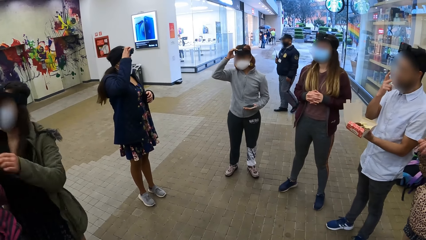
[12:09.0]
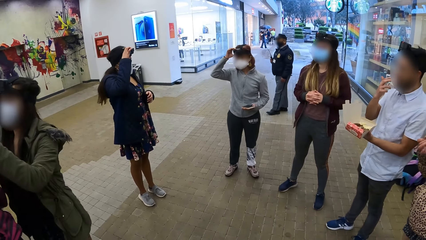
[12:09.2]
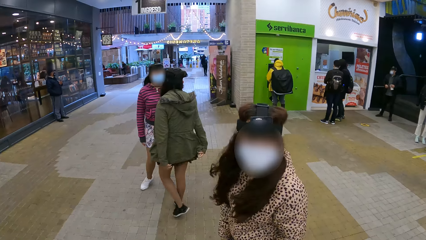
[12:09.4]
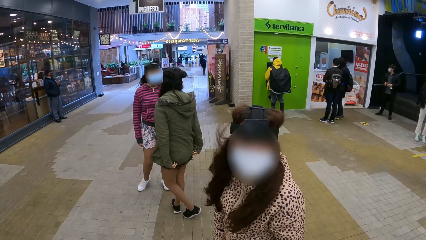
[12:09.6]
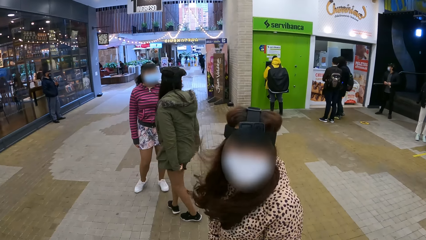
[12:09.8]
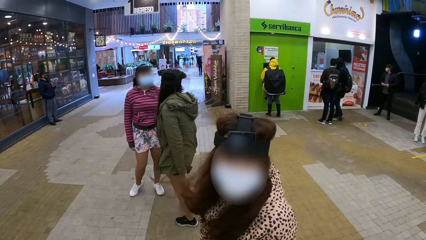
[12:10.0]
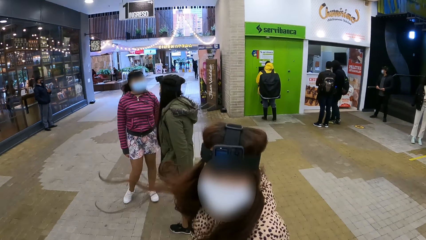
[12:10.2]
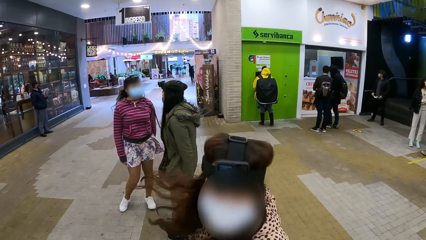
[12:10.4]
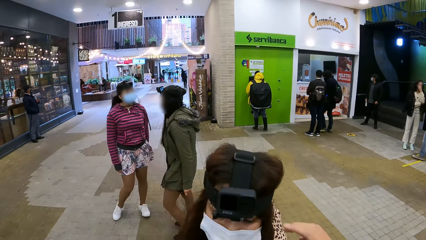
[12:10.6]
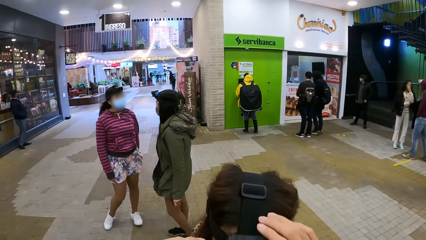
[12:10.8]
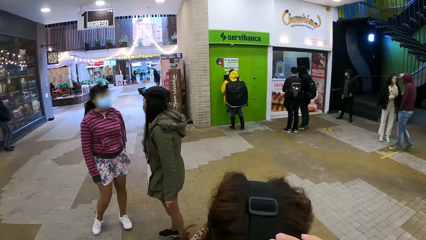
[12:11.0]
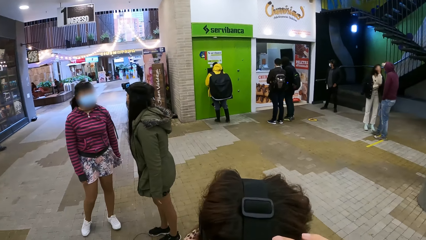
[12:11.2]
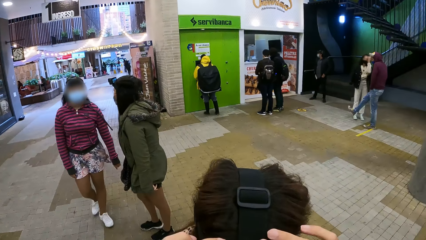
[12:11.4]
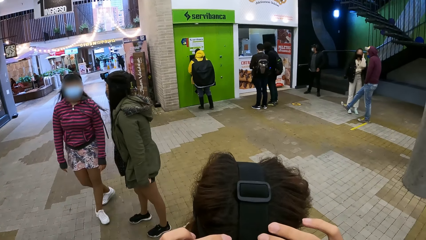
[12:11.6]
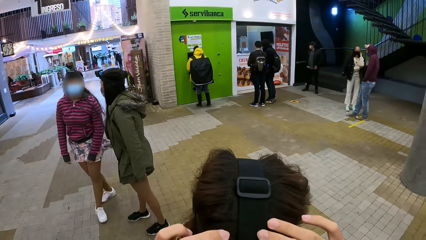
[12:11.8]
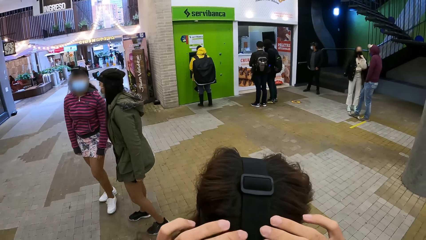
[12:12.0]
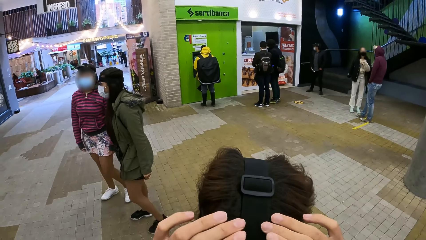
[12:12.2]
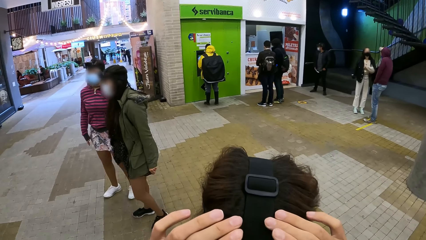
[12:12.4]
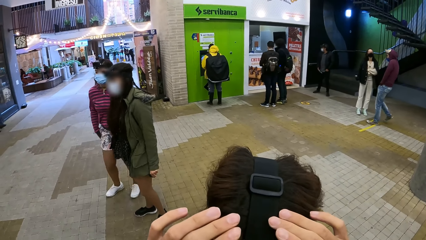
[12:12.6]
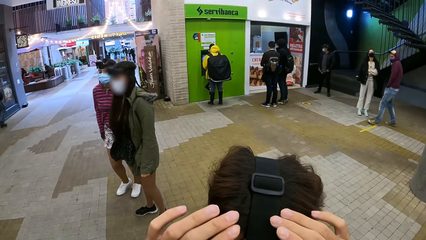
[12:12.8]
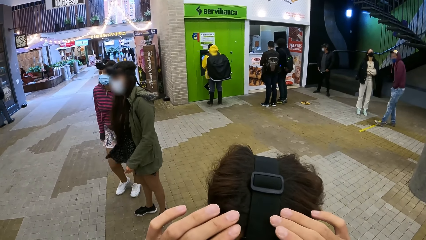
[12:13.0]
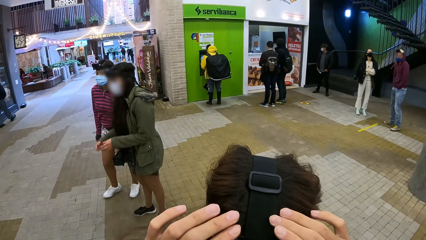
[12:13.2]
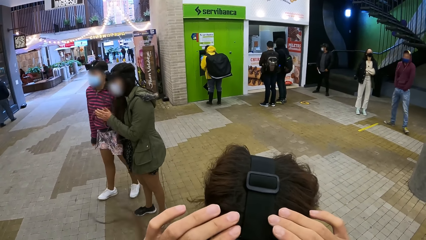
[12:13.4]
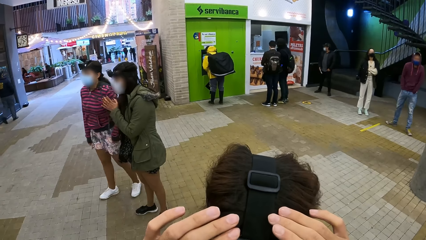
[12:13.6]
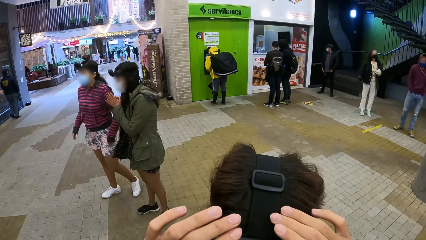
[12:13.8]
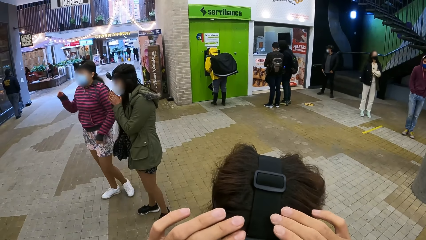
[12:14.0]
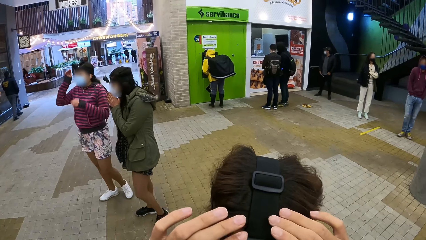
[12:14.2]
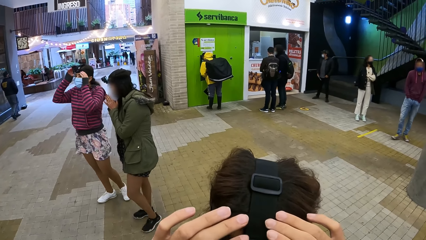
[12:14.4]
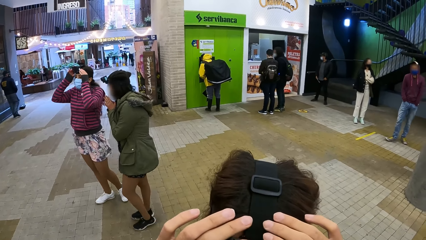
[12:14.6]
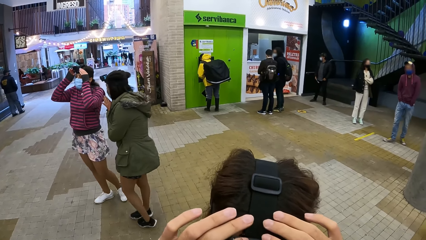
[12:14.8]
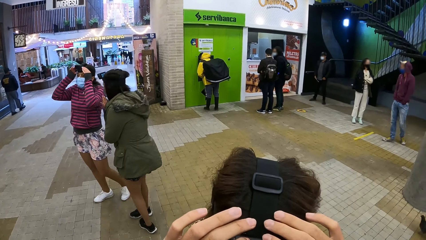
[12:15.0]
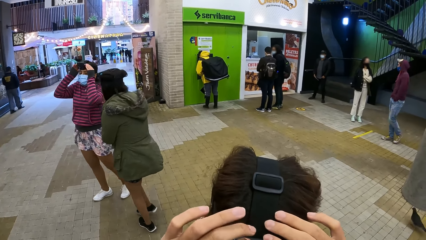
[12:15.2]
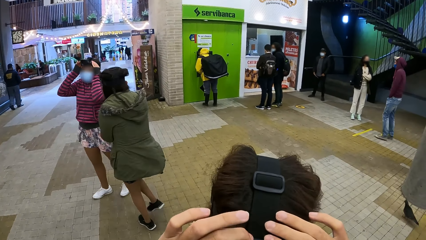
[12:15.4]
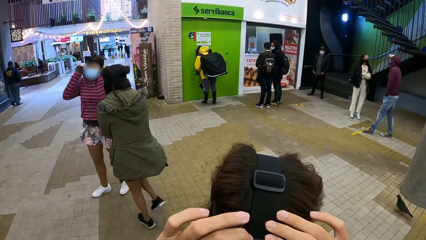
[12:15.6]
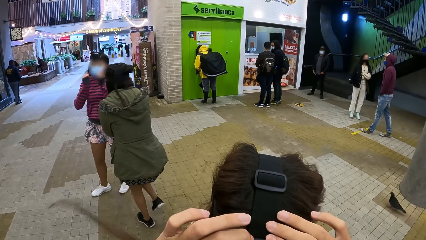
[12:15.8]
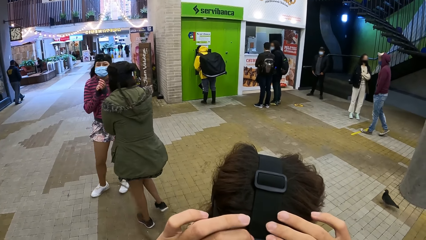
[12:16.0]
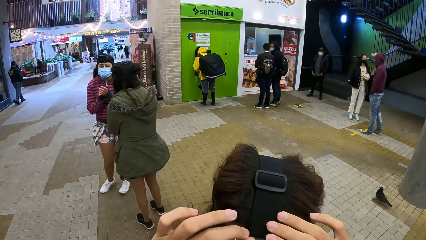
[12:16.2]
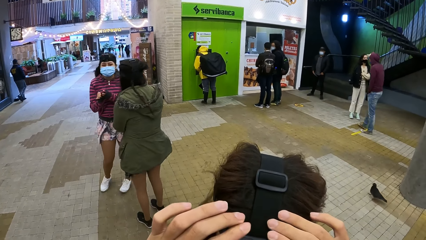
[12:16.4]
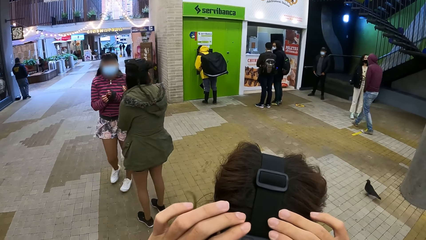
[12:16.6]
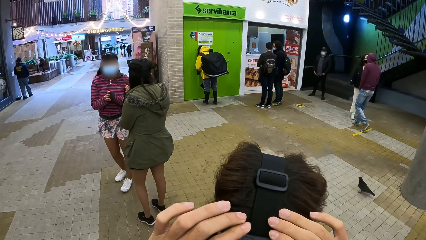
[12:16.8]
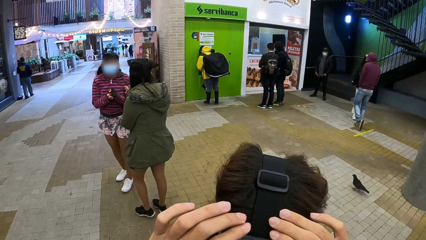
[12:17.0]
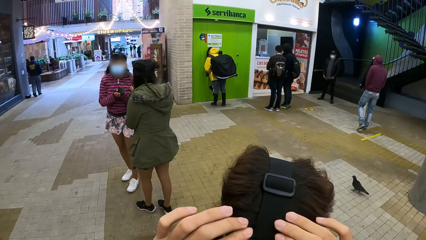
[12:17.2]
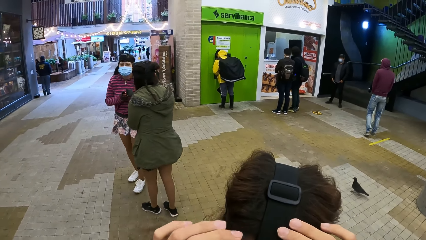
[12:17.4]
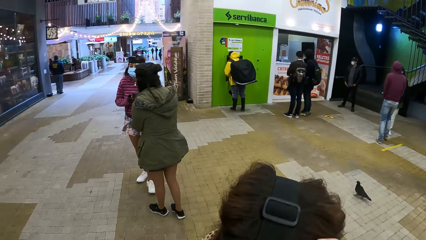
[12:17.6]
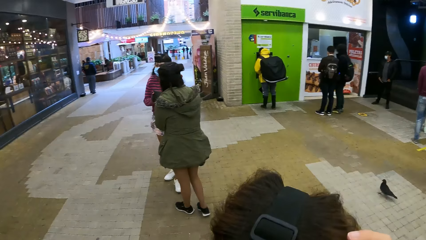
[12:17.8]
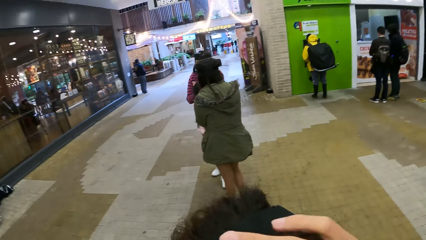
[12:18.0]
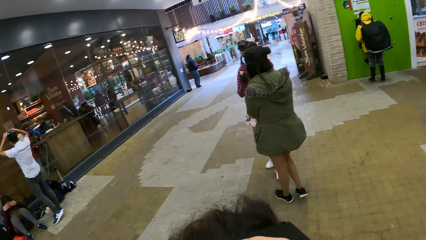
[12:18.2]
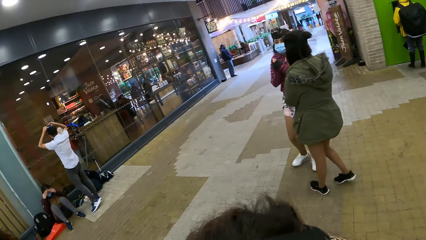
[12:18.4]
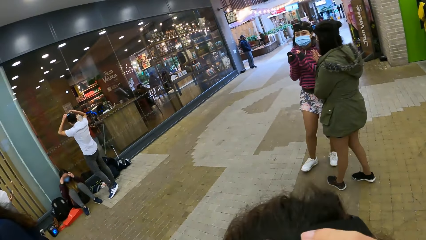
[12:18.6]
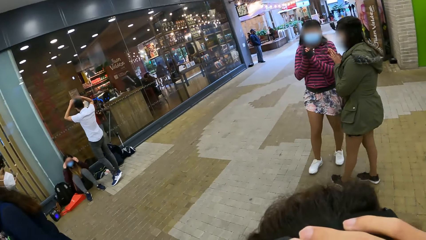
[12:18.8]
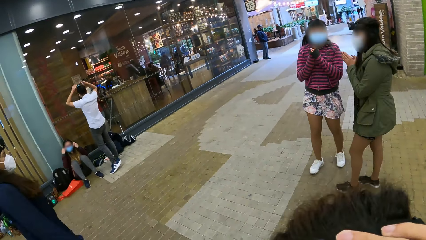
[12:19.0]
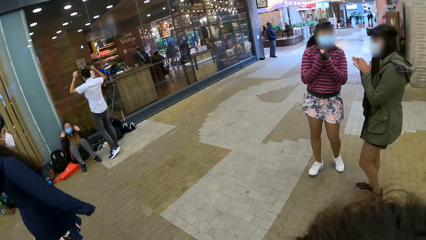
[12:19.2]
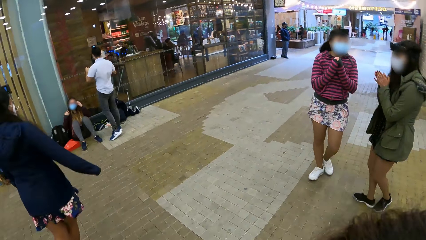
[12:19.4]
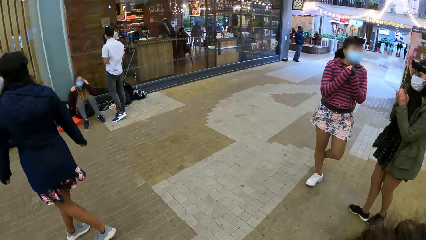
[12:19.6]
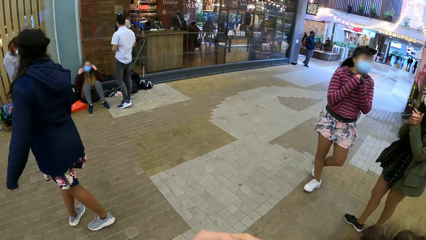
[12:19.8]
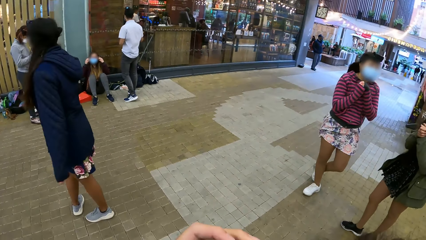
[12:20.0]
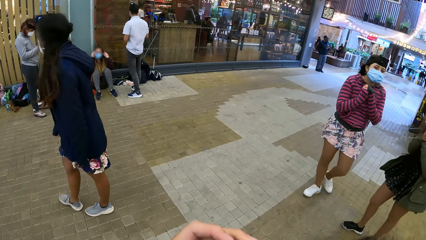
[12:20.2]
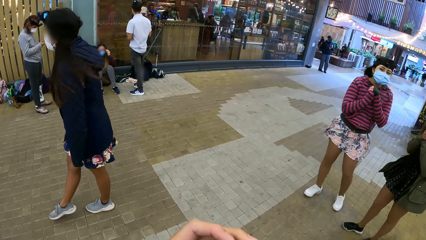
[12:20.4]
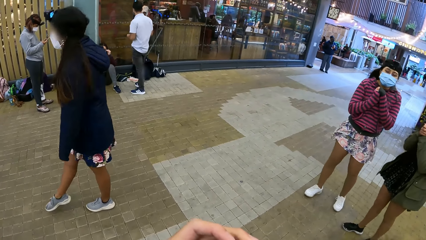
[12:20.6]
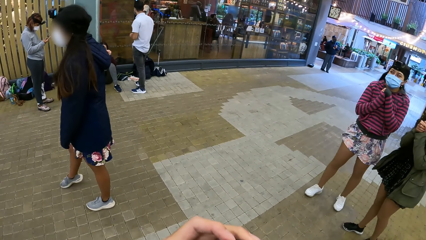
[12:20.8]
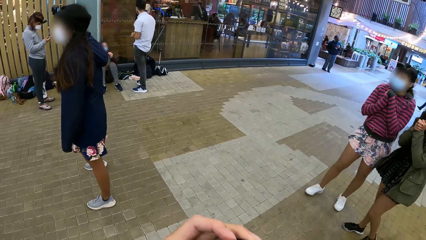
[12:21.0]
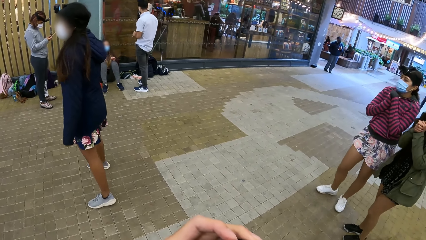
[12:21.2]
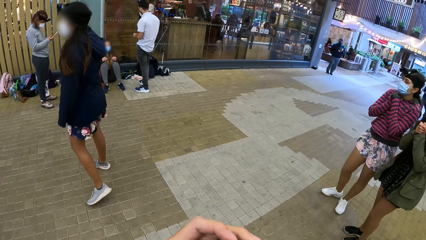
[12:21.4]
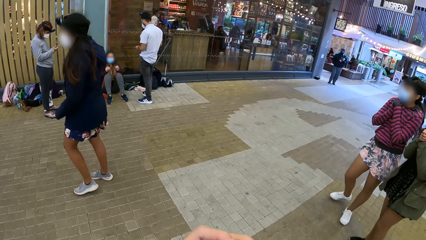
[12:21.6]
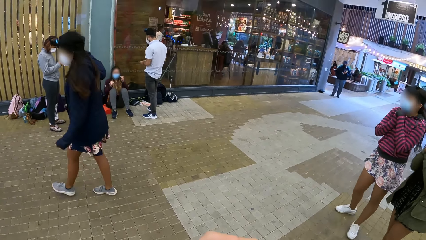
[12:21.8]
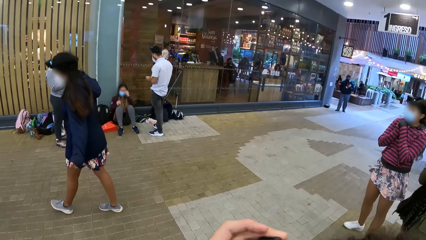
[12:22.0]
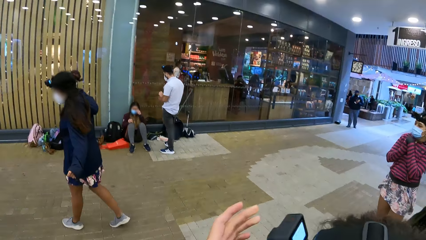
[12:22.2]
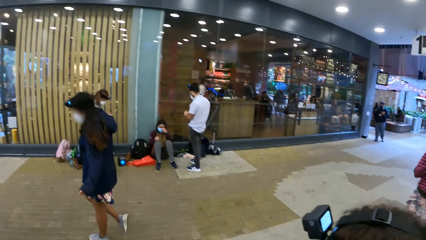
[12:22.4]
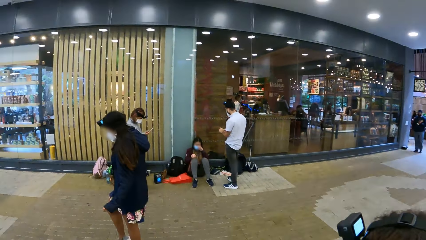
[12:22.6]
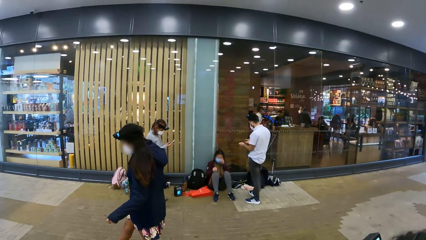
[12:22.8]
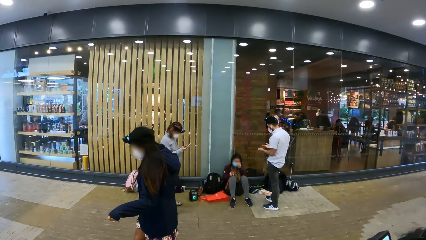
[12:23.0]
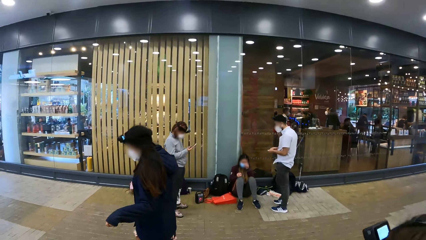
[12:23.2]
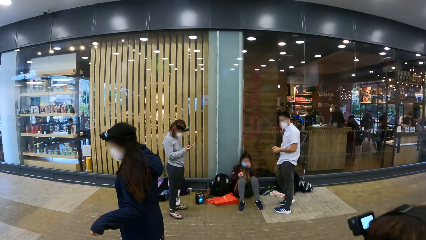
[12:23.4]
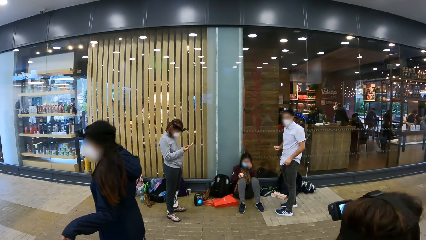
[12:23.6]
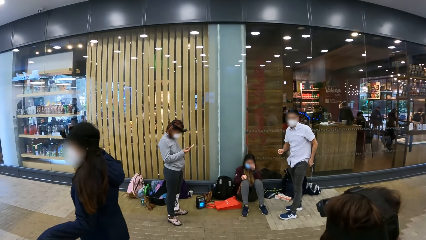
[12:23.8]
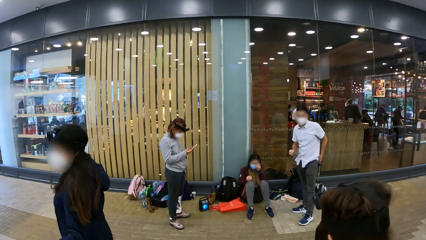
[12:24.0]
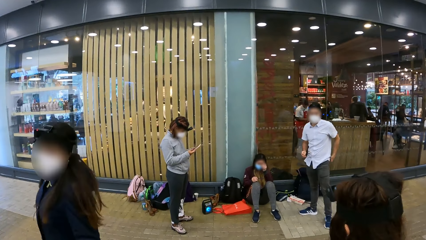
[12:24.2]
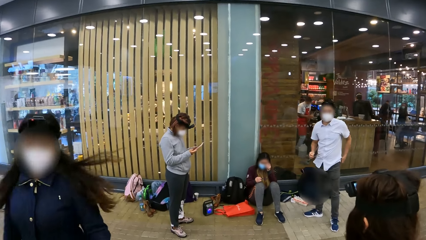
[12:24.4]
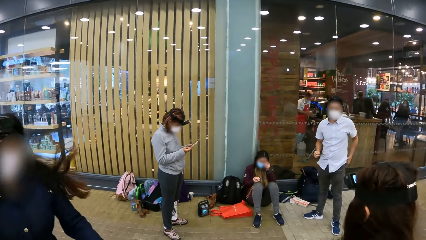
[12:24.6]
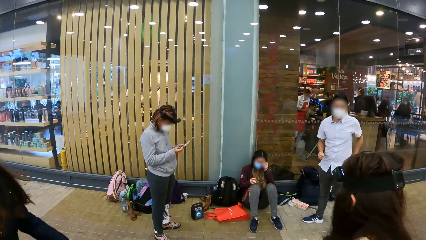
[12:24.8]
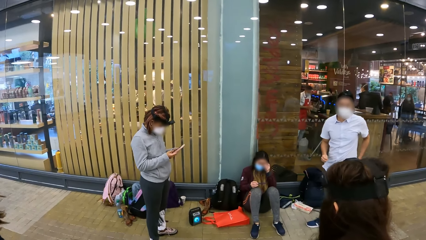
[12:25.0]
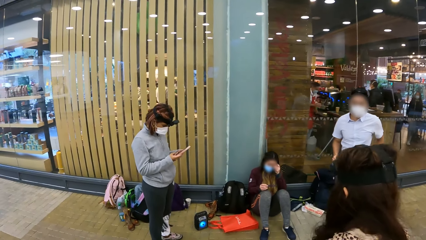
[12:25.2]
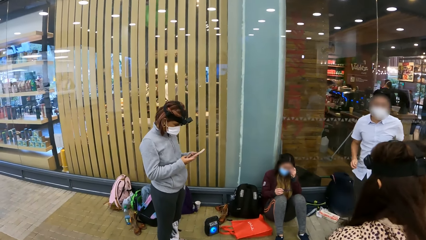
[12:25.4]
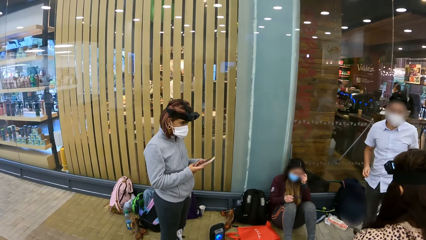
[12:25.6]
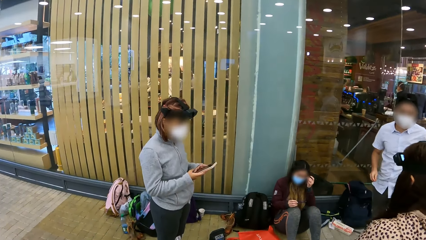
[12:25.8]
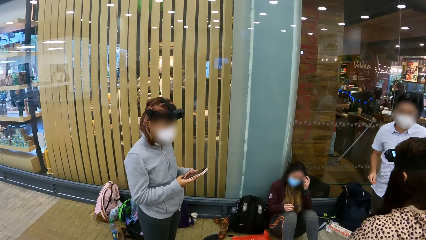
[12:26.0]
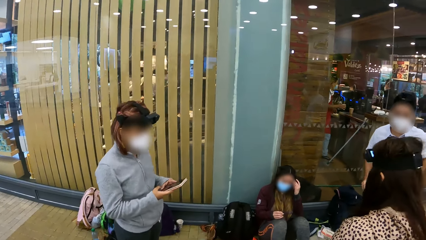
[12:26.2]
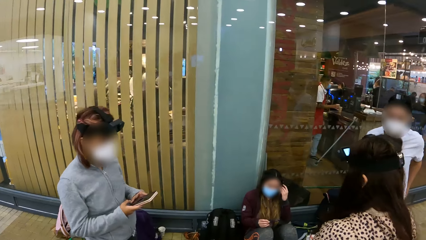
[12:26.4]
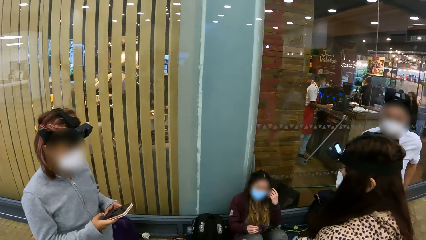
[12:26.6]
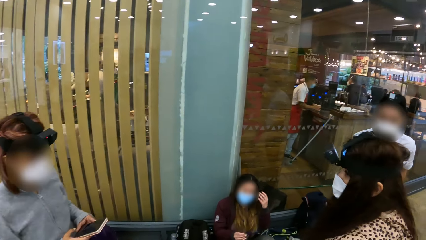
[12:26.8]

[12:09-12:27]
The camera wearer fixes a lady's camera. They walk in the mall. The lady walks in the mall.
